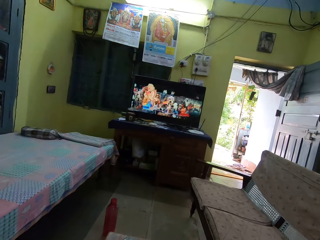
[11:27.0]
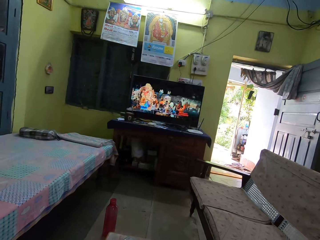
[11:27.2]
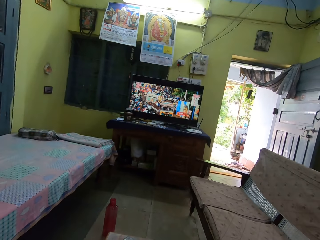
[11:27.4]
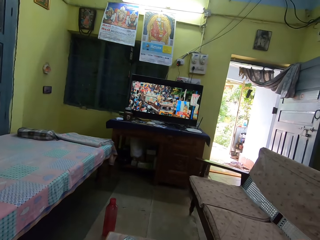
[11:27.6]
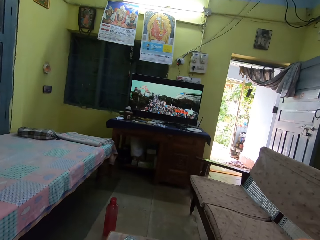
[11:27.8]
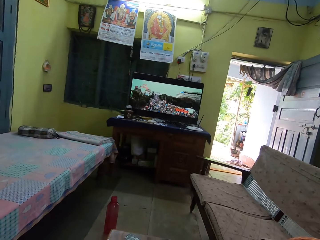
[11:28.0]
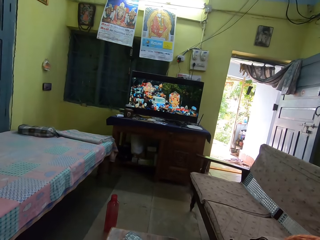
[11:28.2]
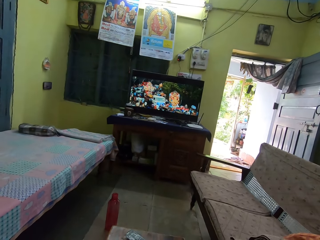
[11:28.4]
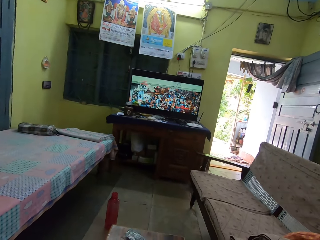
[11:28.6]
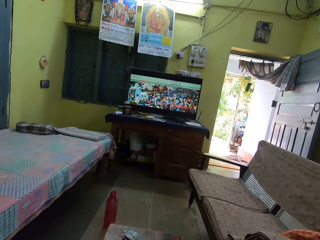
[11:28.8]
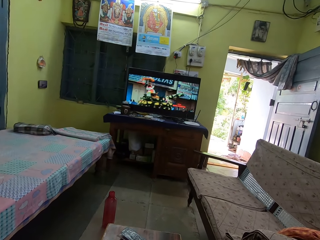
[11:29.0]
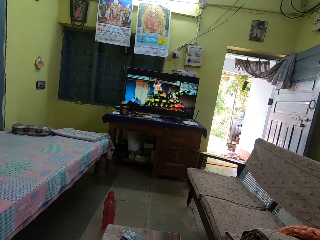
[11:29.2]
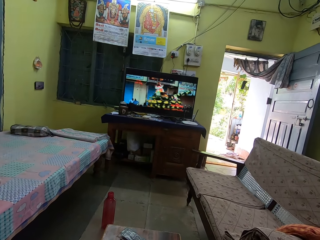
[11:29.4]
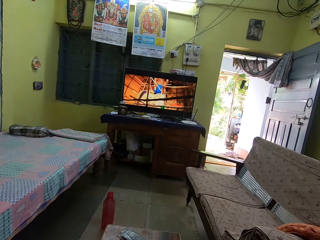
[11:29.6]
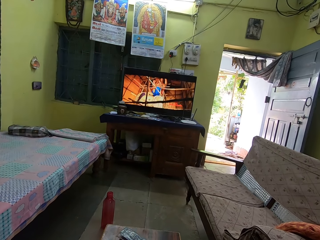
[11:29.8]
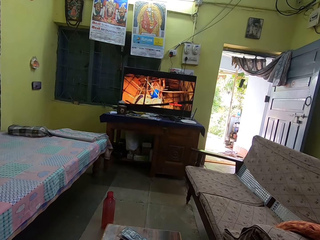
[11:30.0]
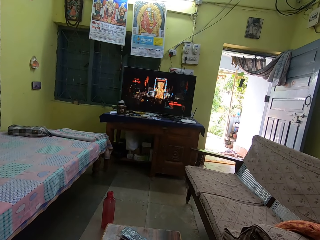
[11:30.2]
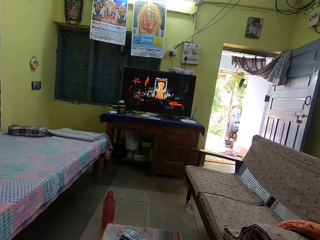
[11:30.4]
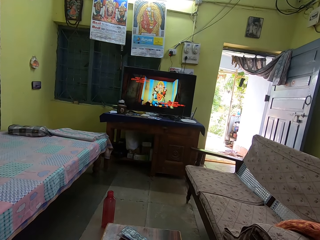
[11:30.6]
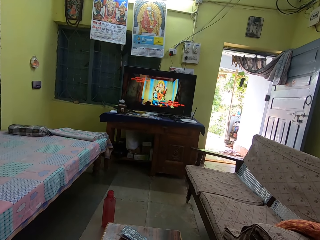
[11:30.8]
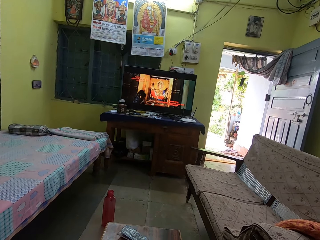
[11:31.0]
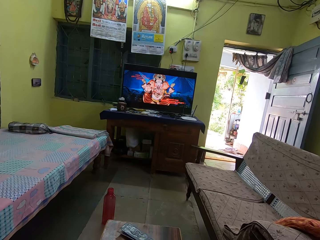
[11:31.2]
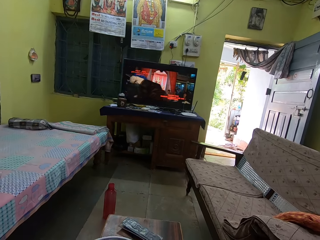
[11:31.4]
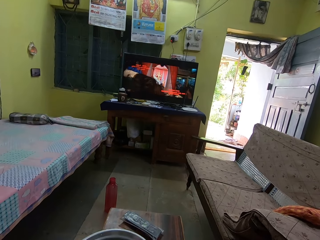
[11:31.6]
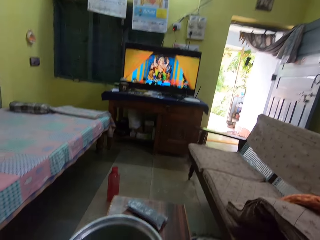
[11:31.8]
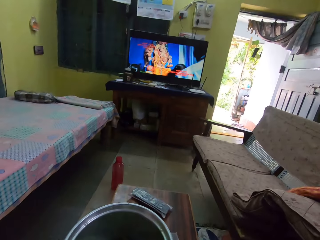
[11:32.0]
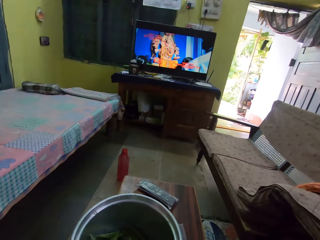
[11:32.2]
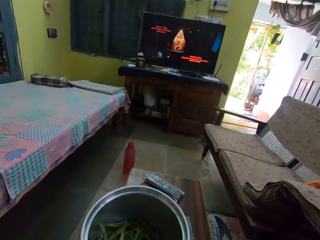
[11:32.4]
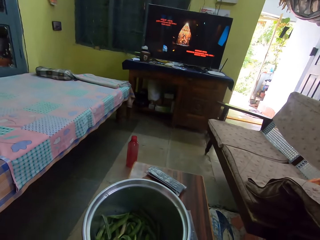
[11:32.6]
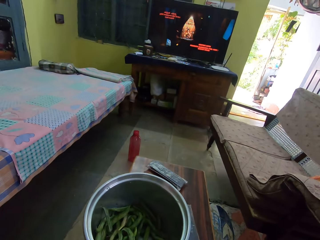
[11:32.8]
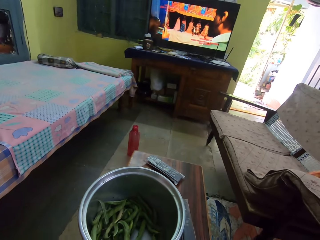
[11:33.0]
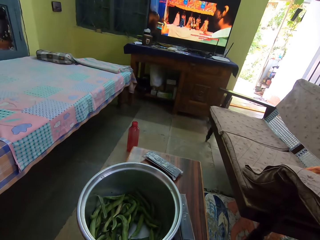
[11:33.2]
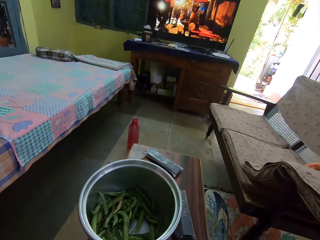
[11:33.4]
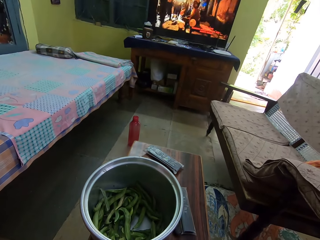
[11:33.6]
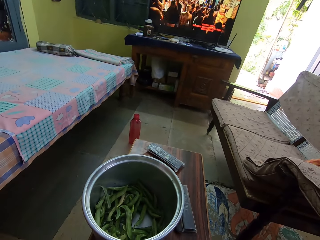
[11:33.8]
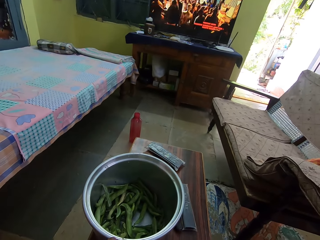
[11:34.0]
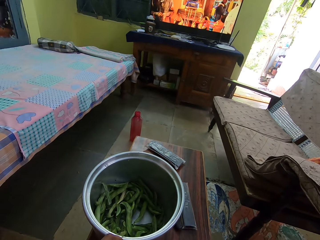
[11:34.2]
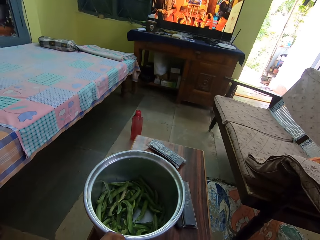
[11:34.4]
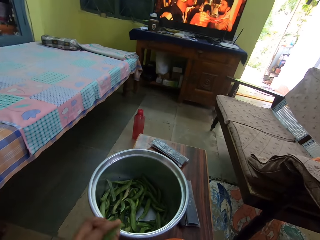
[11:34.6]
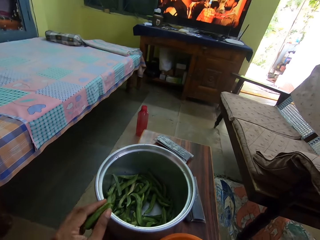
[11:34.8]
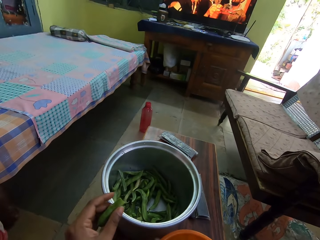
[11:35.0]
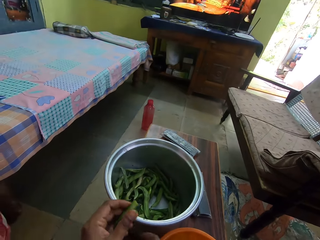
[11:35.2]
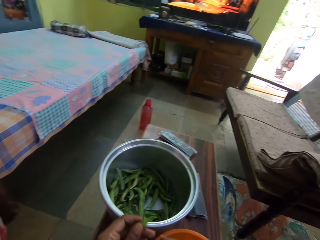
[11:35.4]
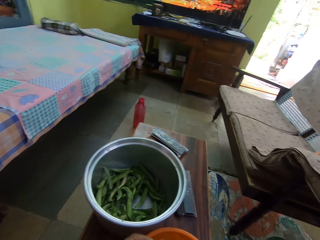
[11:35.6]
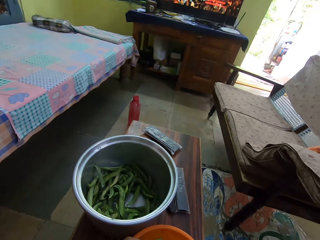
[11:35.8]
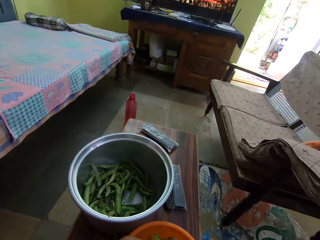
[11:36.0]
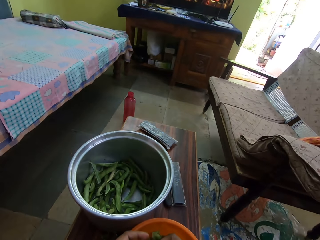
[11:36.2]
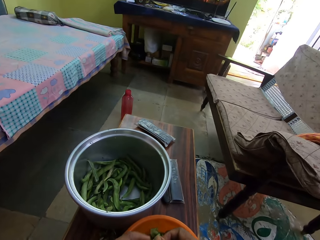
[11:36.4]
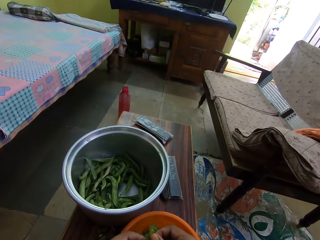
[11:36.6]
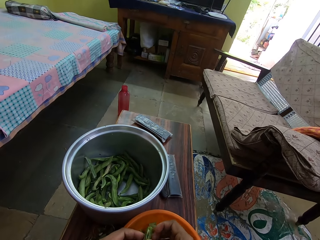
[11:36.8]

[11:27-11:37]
The camera wearer holds a piece of peas. They remove peas from the pod with both hands.

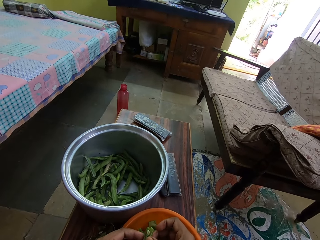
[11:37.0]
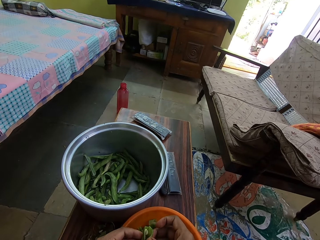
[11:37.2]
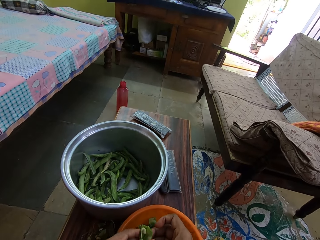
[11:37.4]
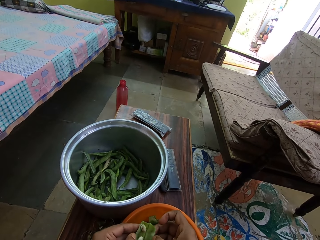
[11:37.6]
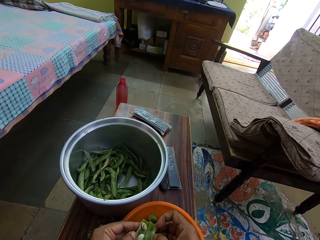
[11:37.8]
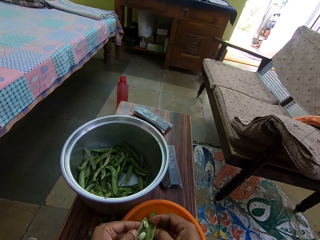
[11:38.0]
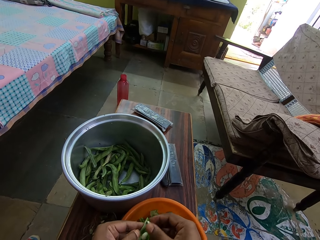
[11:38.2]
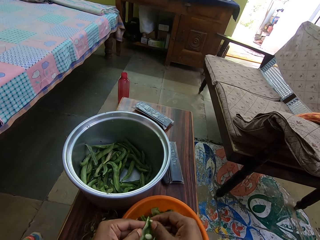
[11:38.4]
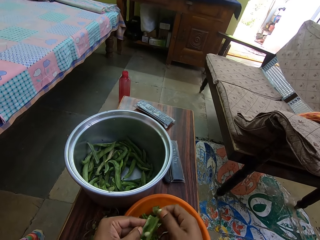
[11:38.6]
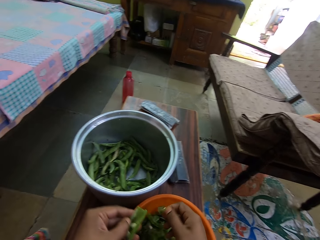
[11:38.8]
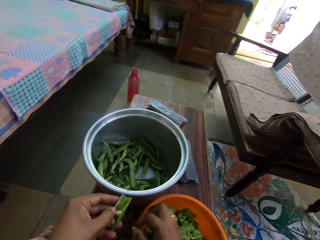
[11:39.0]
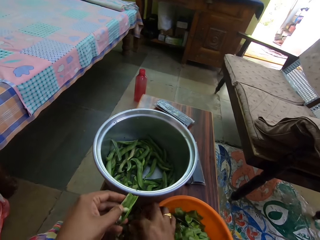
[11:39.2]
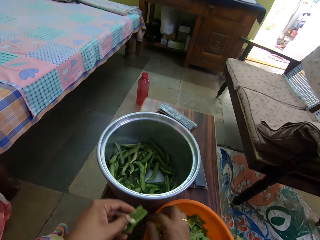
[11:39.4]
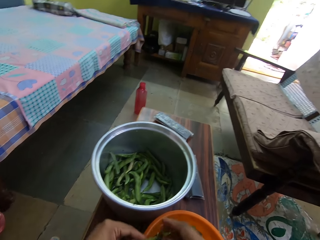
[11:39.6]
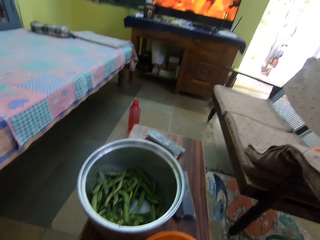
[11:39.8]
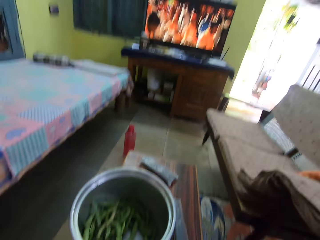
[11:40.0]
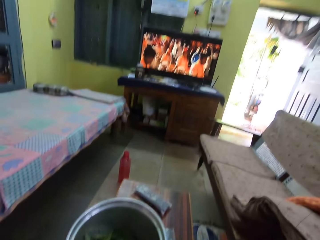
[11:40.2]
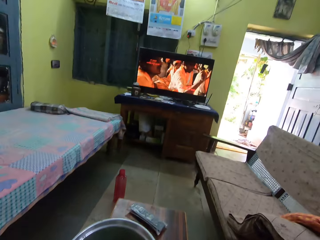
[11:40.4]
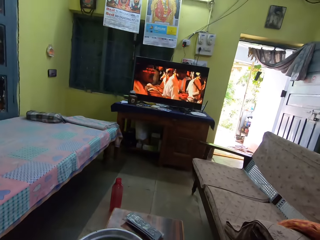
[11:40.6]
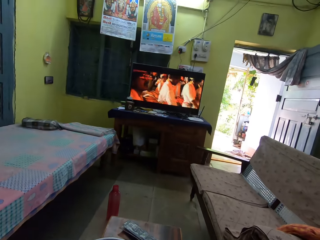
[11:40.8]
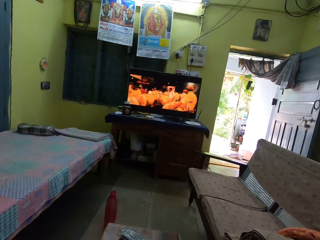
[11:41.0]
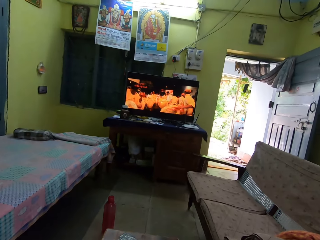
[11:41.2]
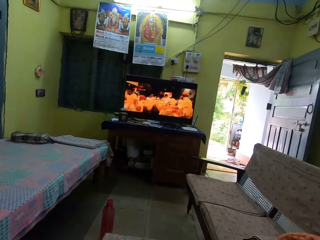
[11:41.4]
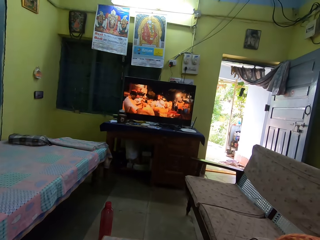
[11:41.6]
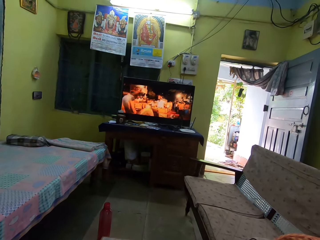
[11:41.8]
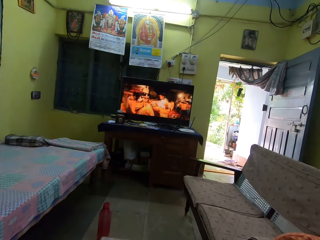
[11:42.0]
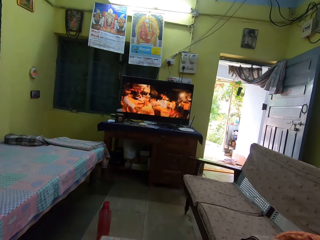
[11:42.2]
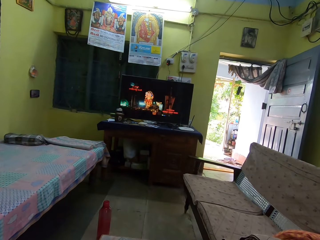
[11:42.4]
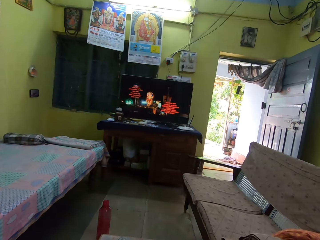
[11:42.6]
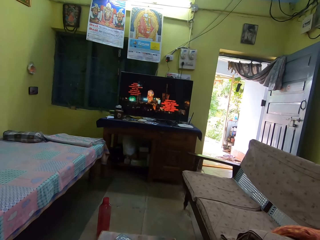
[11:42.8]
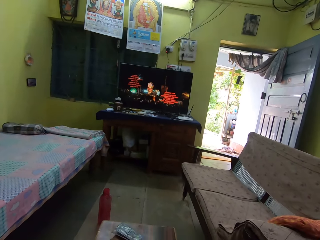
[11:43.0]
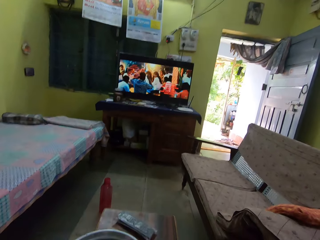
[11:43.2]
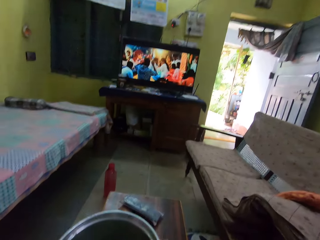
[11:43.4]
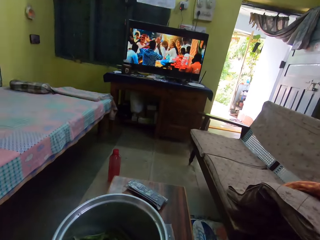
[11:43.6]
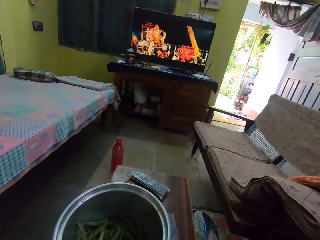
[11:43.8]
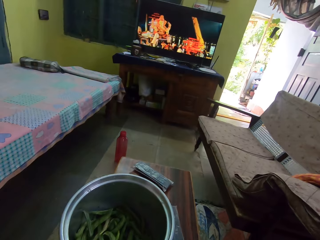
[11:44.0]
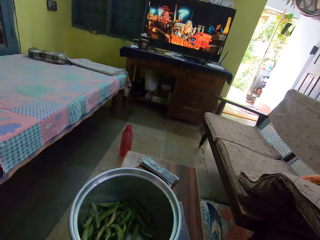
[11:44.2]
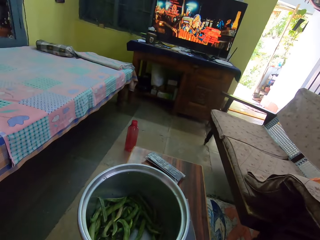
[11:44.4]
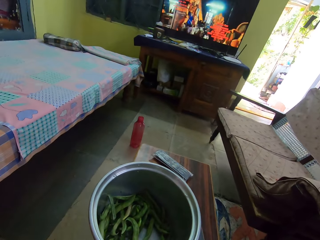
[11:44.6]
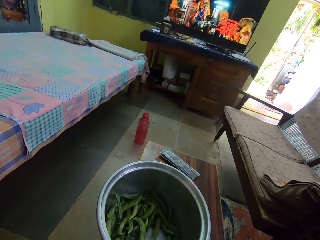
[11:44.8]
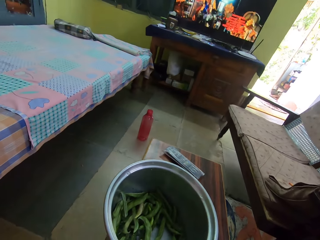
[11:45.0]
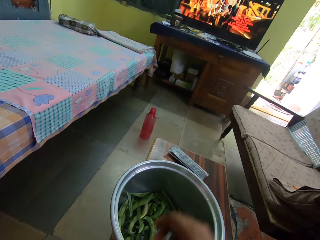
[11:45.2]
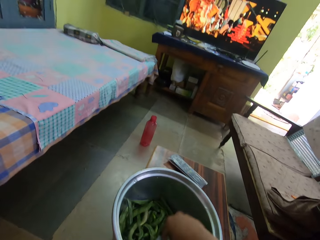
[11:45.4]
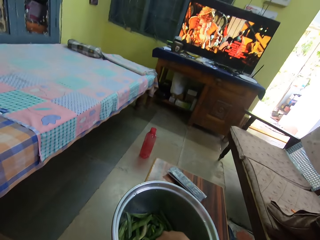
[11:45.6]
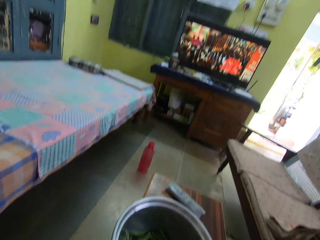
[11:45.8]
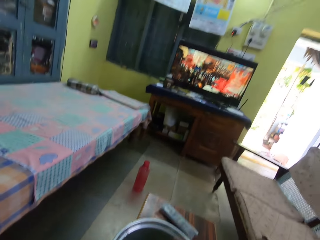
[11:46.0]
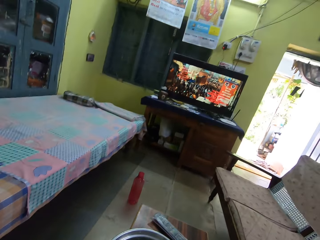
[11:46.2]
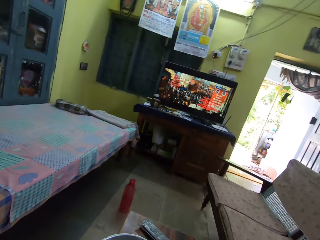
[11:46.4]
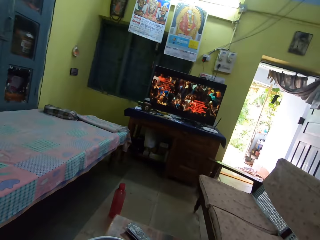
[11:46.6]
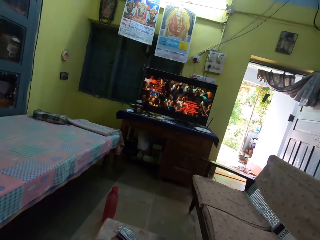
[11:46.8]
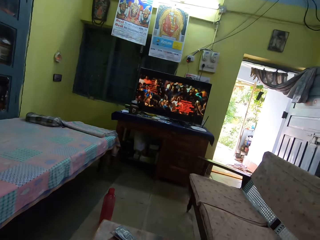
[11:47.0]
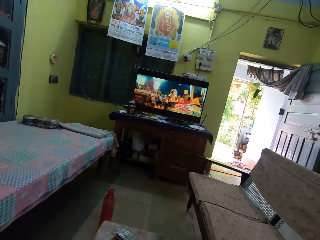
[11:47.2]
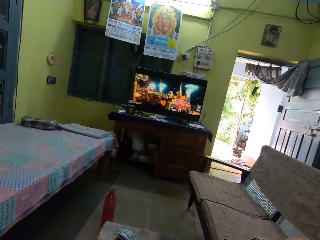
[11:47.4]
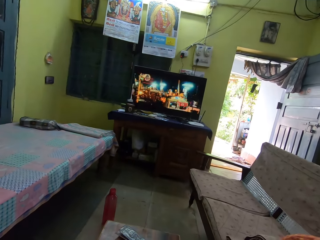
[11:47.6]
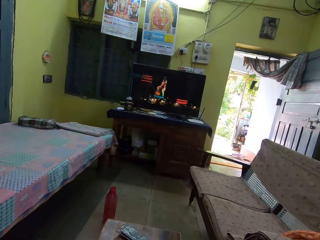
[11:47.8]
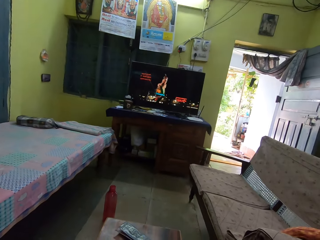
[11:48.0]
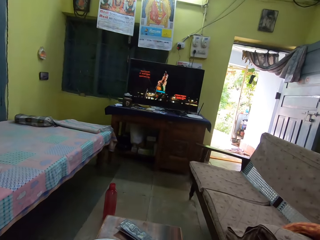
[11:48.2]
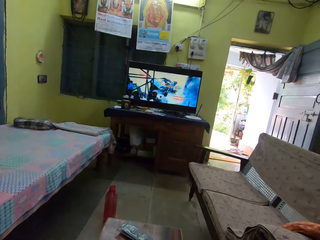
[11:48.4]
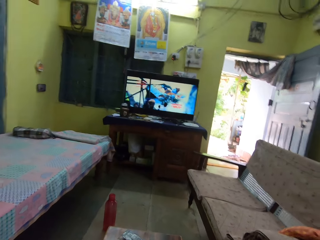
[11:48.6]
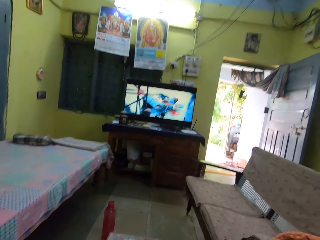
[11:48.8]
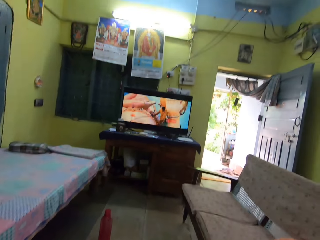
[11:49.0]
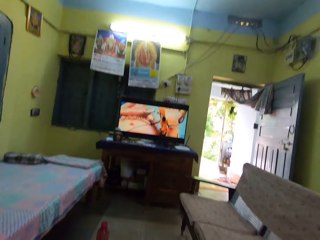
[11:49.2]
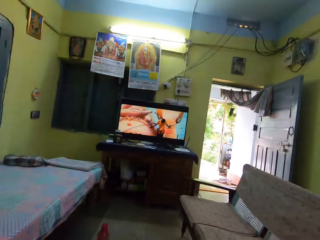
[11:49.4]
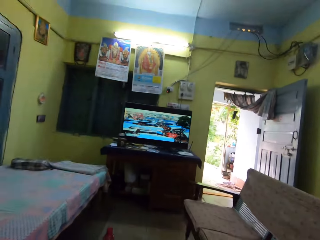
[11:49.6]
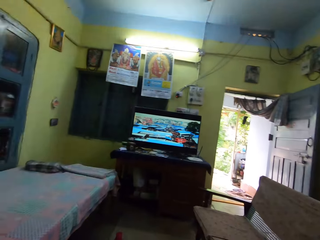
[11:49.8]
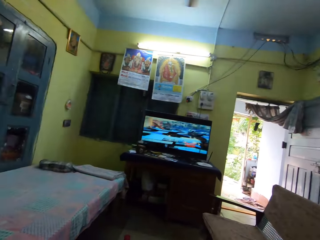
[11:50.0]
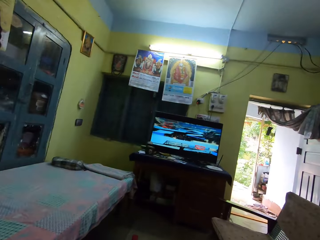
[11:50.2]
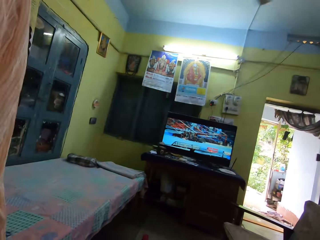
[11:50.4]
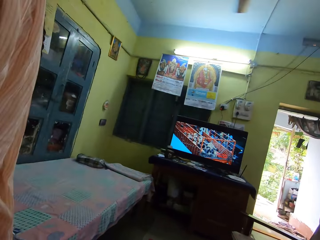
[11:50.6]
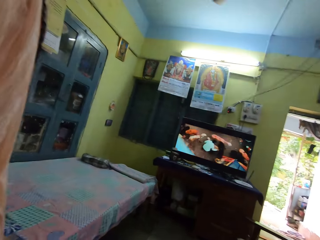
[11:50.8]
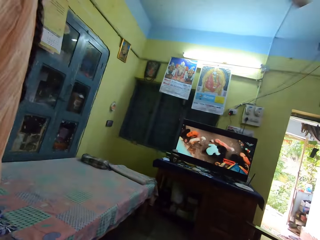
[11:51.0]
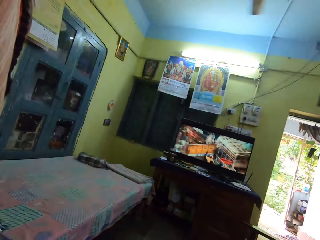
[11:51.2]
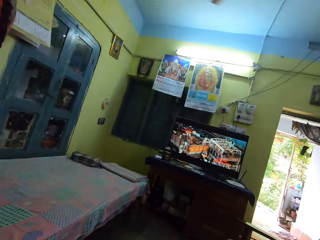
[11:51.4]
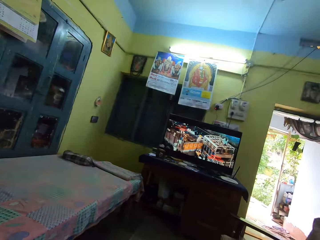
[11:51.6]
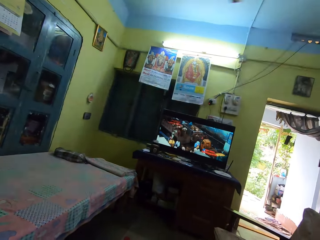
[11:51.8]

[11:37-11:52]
The camera wearer picks a grain of peas. They drop the grain of peas. They extract peas. They watch a movie on the television. They pick a pea pod from the bowl. They watch a movie on the television.
